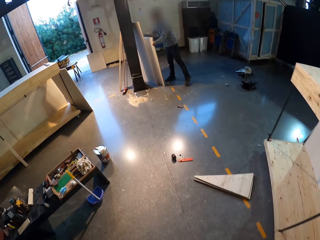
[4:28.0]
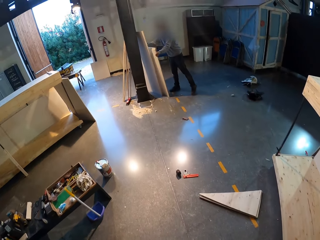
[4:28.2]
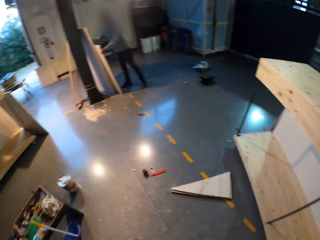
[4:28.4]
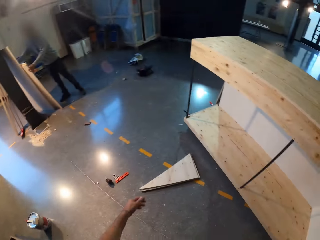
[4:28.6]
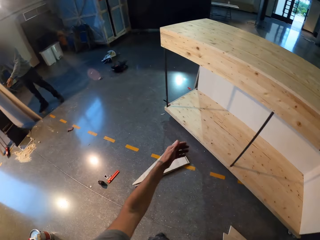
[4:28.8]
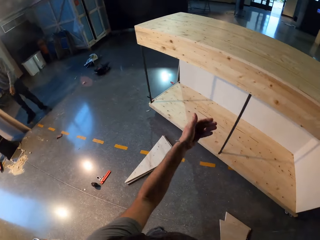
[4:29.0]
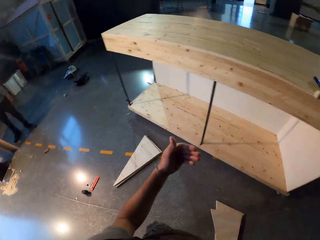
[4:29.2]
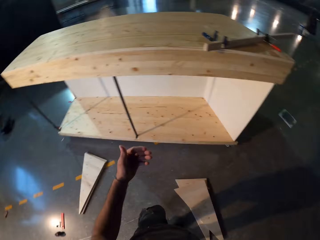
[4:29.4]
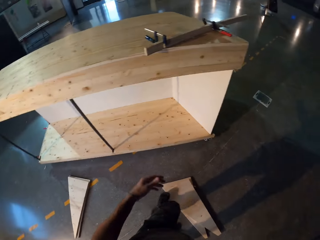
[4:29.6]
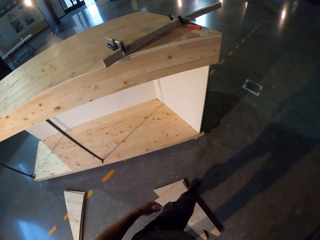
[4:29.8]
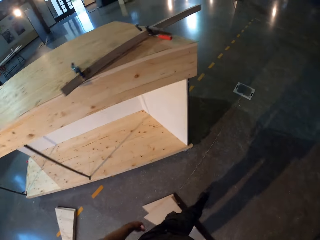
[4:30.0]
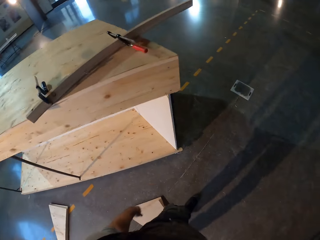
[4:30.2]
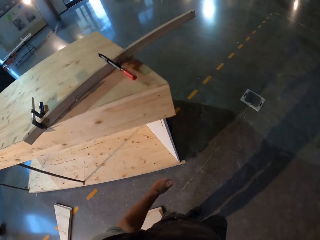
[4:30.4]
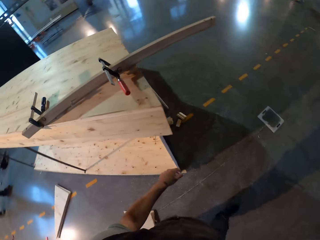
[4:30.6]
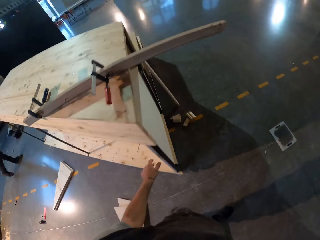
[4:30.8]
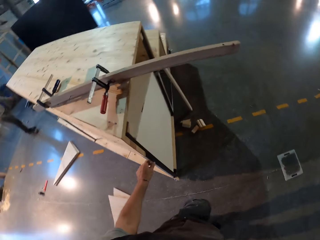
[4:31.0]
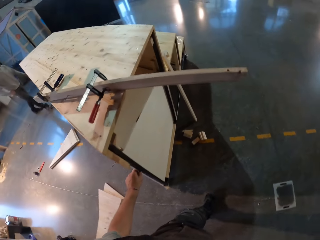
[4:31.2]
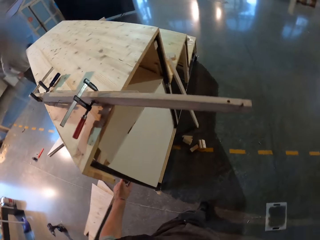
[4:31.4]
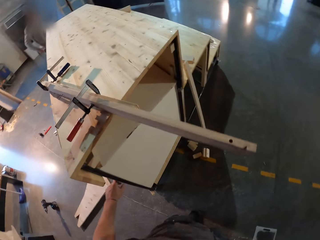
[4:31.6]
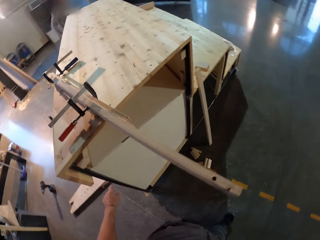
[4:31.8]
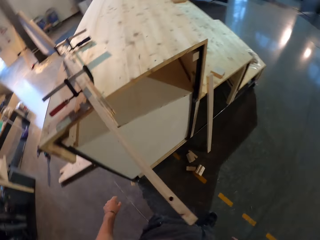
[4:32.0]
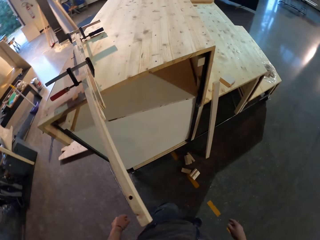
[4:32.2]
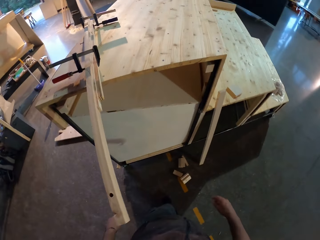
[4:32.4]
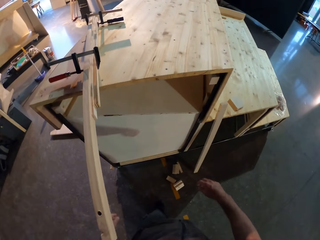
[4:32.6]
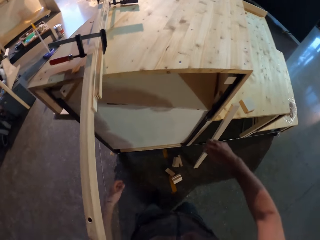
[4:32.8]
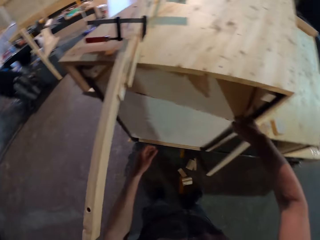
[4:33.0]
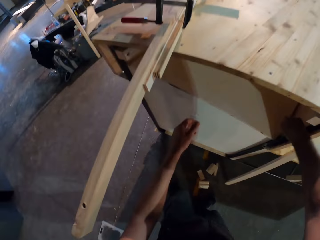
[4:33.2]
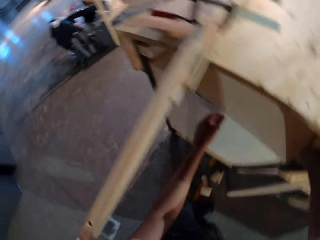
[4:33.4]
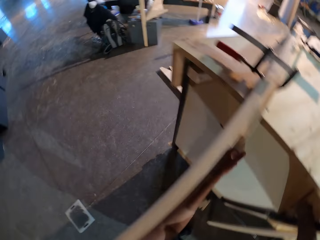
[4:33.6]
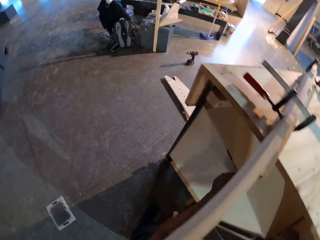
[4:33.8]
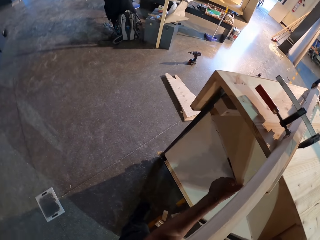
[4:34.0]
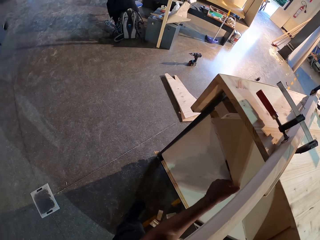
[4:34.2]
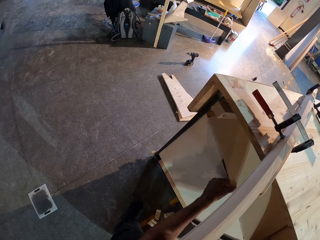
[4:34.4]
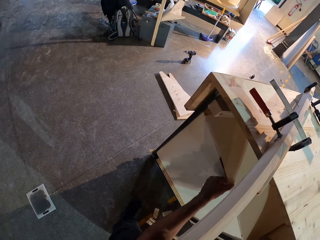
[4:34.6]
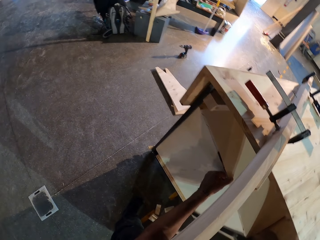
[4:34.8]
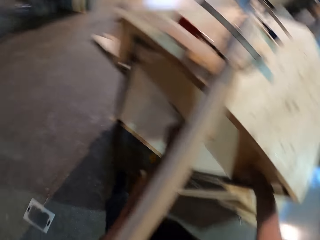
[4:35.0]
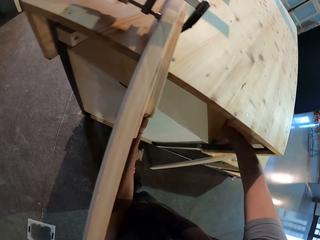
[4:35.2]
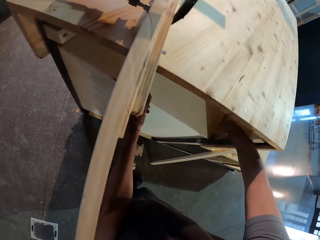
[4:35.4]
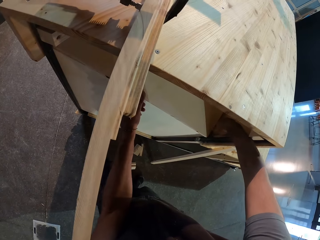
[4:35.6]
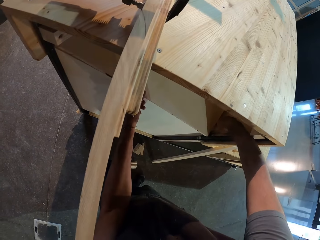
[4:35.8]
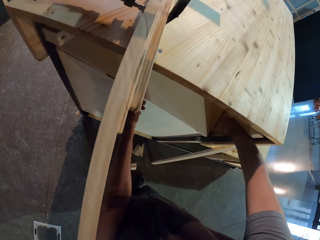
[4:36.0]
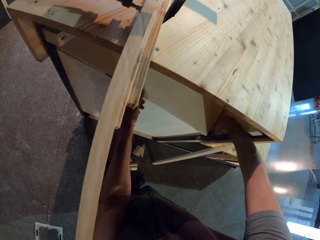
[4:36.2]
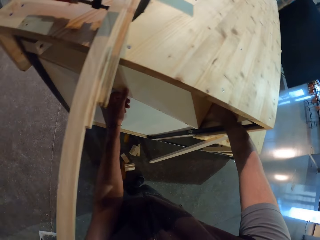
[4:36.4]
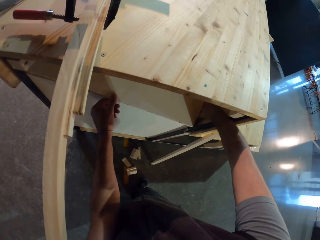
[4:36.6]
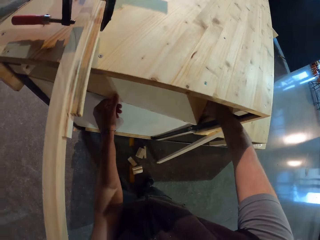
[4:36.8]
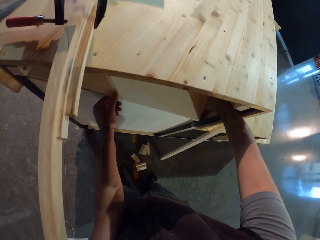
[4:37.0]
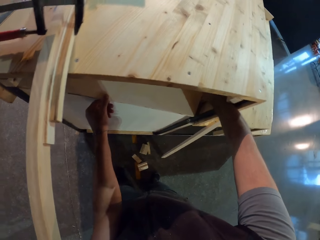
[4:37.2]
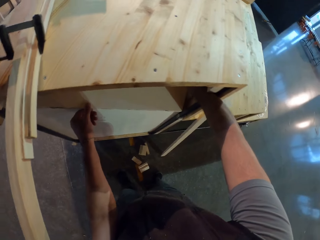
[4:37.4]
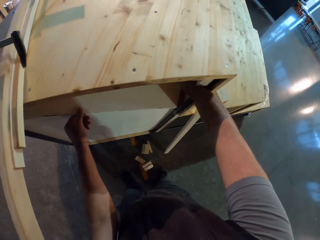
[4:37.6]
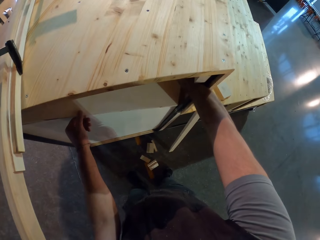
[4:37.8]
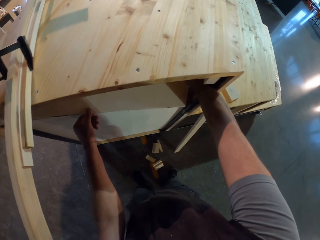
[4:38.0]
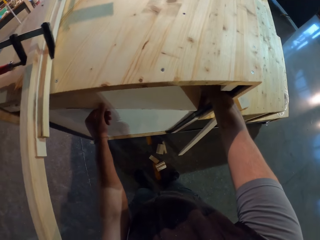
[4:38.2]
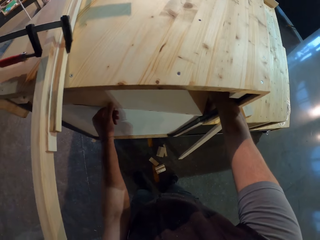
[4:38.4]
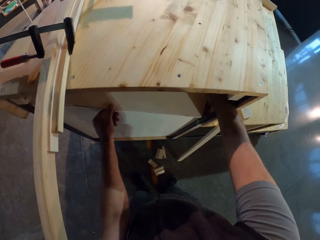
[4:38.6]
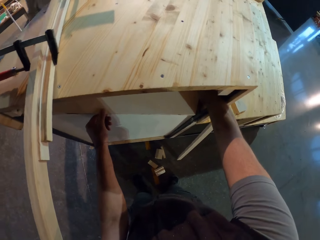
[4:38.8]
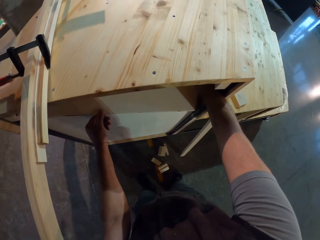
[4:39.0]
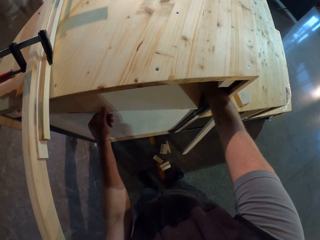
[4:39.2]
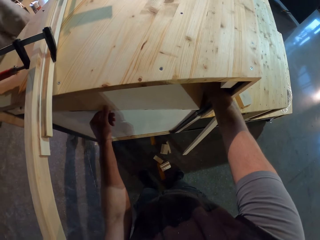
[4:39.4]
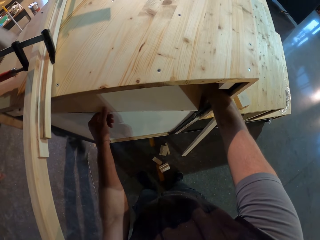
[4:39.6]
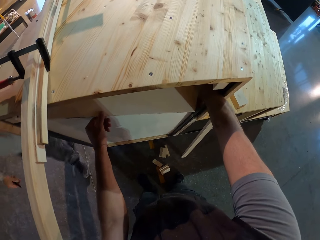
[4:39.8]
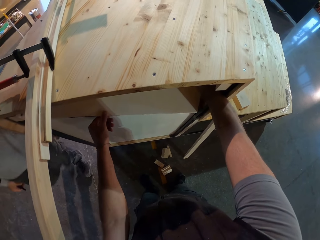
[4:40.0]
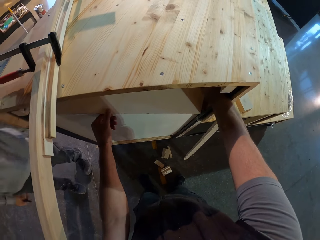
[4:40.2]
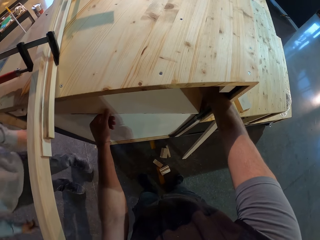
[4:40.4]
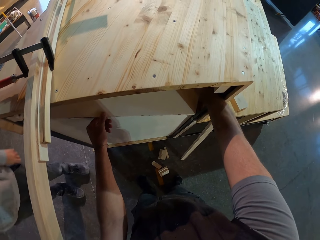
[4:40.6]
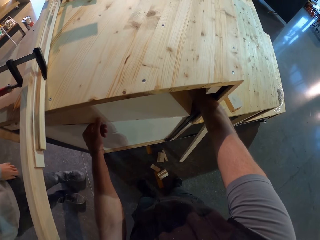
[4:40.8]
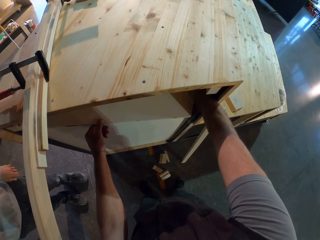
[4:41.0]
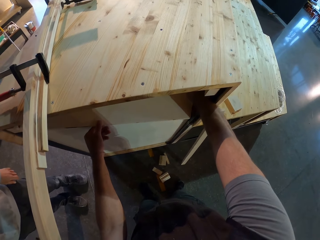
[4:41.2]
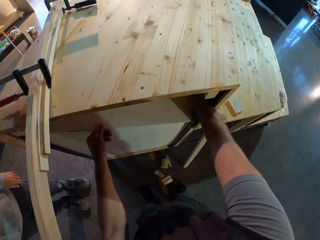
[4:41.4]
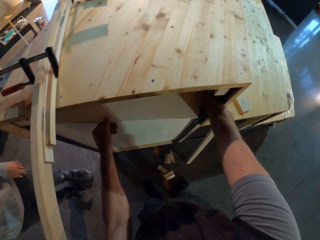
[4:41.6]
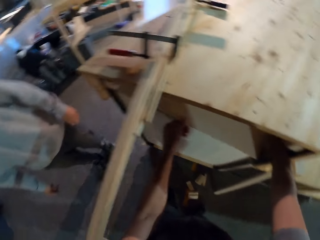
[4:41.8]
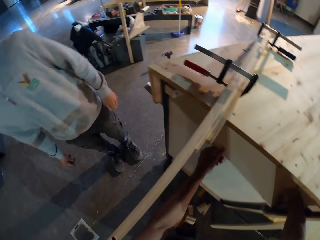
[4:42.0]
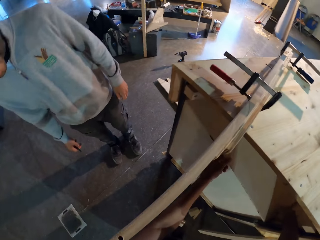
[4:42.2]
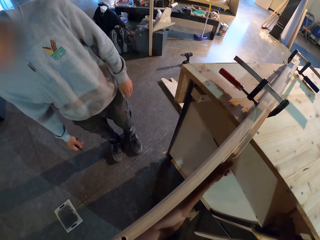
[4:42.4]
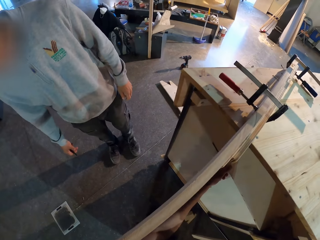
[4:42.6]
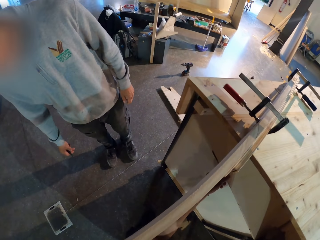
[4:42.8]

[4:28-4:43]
The man drops the plyboard on the floor. The man places the plyboard on a plyboard. The man leans the plywood on a pillar in the workshop floor. The camera wearer gestures and converses with the man. He walks back along the stand. He holds the table ladder with his left hand. He presses the side of the table ladder with both hands. He holds the woods inside the stand. The man walks towards the camera wearer along the stand. The man stands beside the camera wearer.

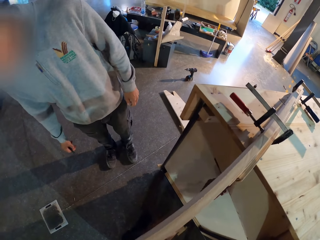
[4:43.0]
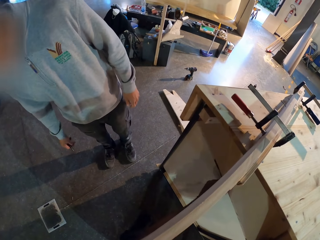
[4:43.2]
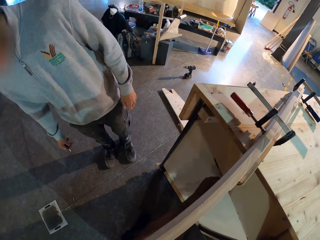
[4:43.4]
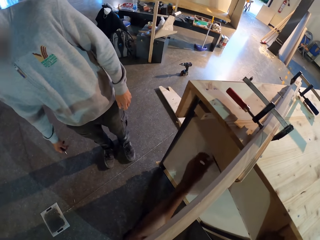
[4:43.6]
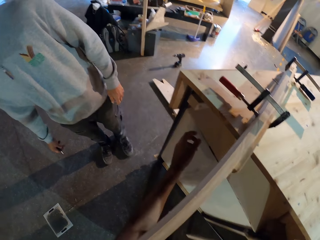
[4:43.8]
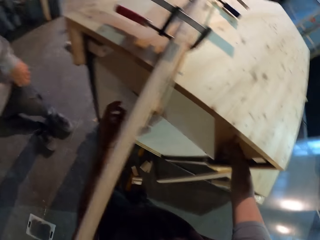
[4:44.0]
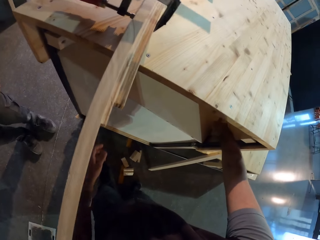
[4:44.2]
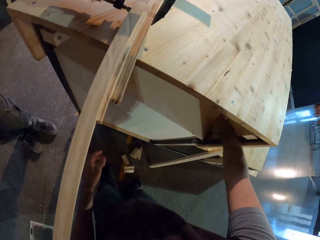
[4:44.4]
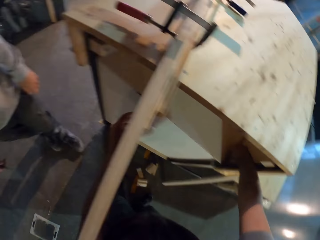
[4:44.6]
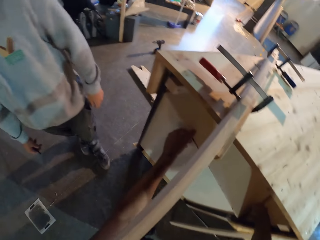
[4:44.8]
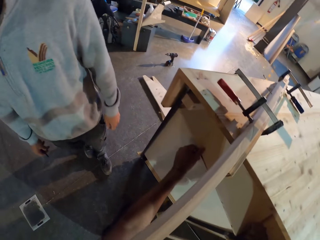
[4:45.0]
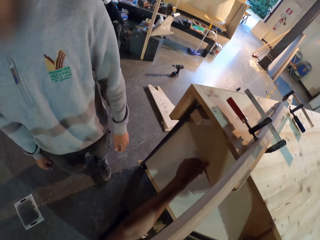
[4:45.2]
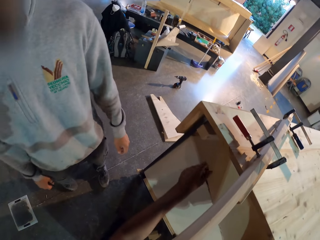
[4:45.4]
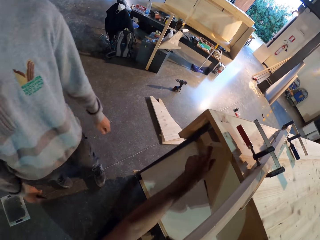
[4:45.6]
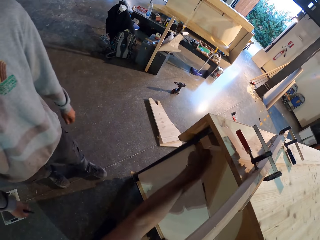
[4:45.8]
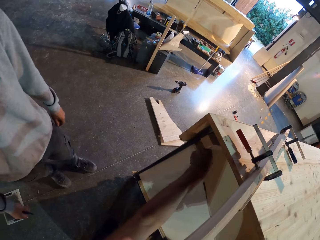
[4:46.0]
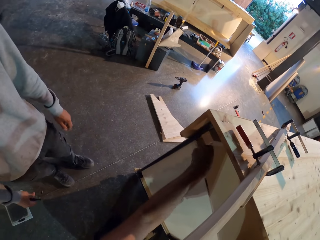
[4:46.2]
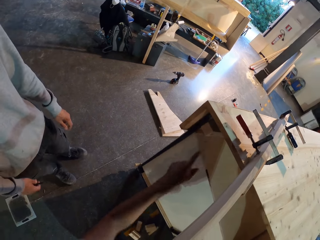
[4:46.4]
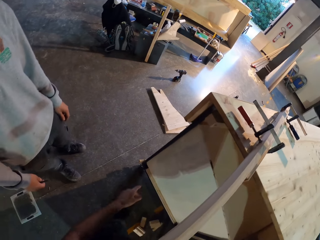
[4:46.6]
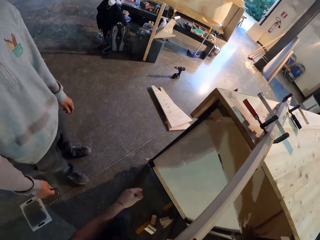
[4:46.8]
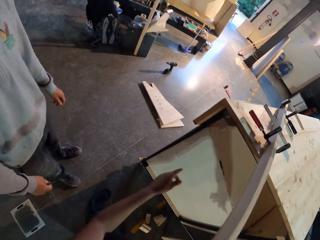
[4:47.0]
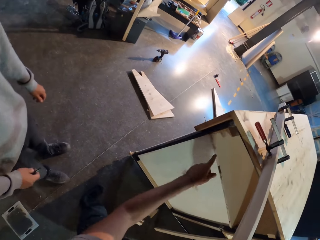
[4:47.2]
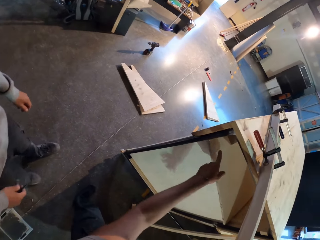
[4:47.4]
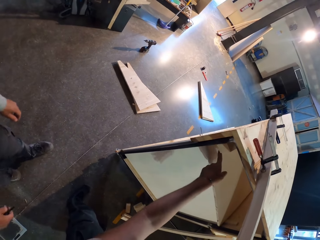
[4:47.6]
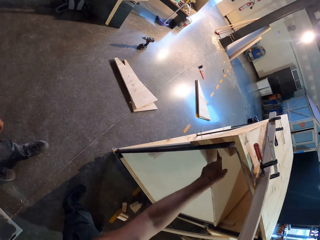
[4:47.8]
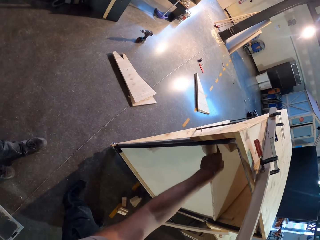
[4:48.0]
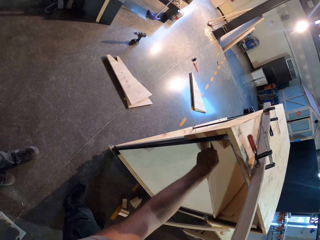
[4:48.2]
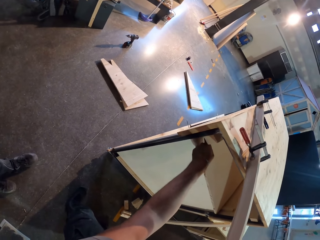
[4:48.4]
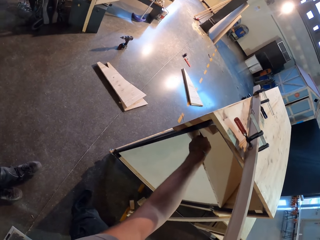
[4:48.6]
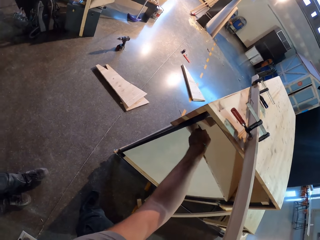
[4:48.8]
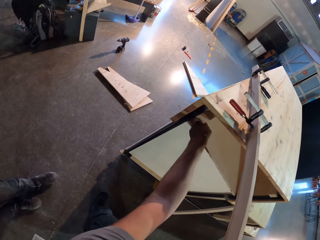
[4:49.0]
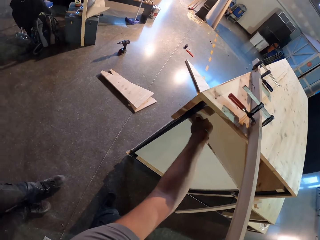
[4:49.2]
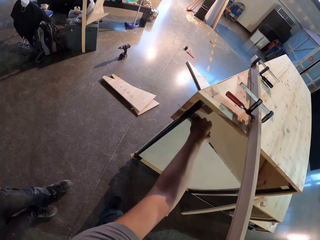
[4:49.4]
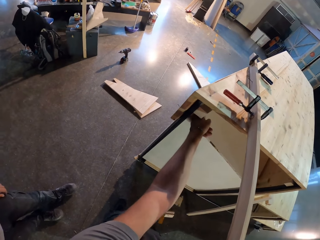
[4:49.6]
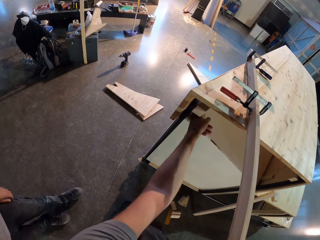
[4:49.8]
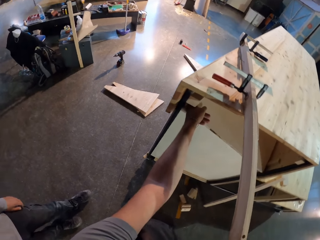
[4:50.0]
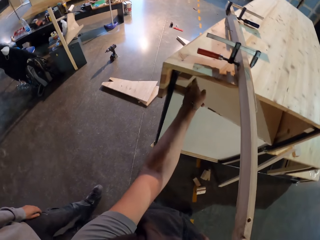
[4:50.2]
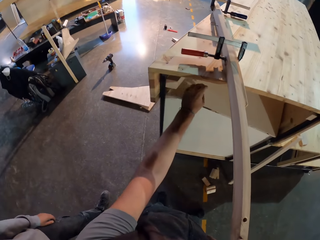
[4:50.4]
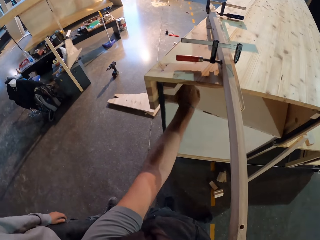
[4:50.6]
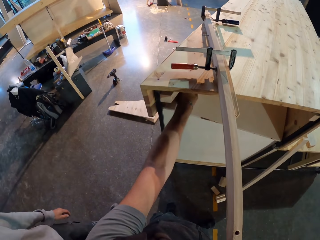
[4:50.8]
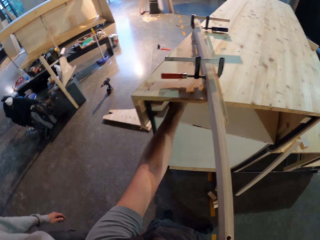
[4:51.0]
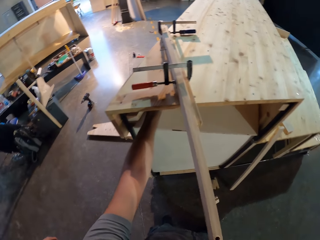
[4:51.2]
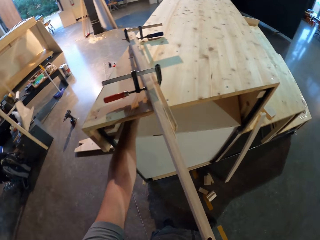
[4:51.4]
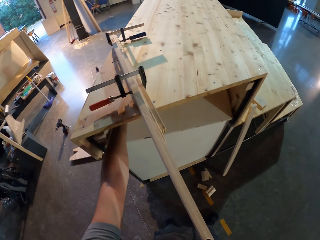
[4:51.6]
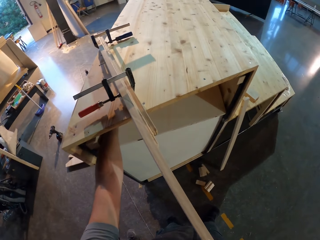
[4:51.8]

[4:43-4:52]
The camera wearer swings his hand from the stand wood. He points at the plank of wood with his left hand. He stretches his hand below the furniture with his left hand.
